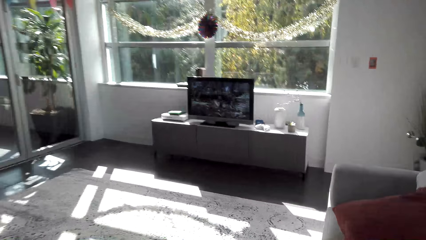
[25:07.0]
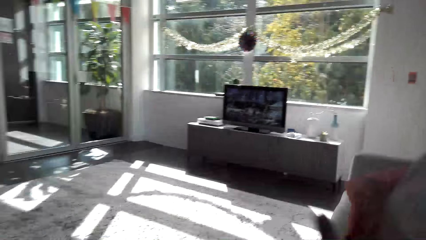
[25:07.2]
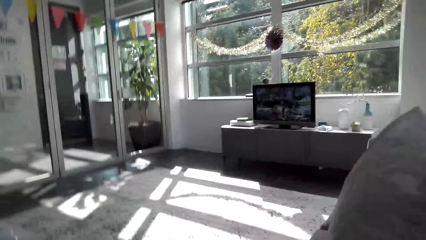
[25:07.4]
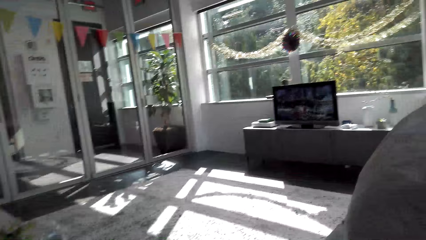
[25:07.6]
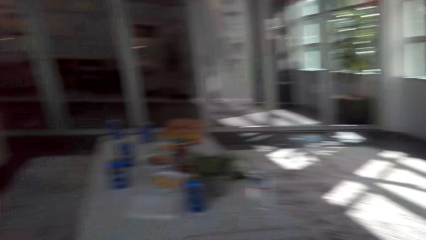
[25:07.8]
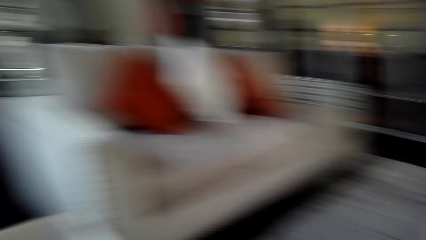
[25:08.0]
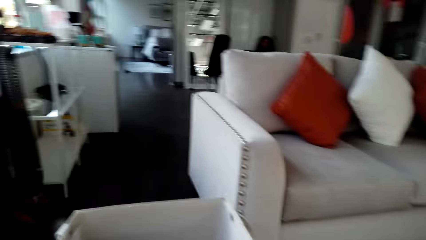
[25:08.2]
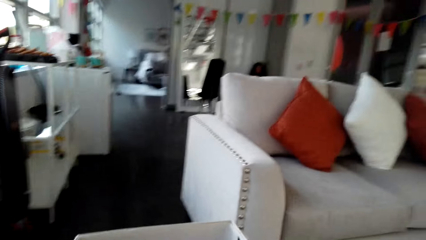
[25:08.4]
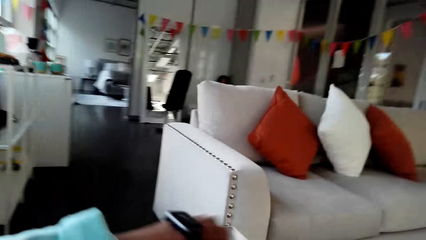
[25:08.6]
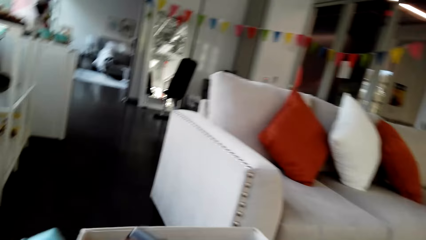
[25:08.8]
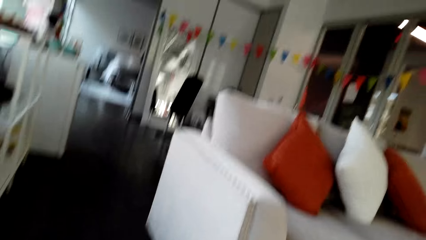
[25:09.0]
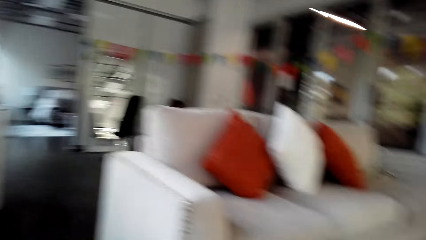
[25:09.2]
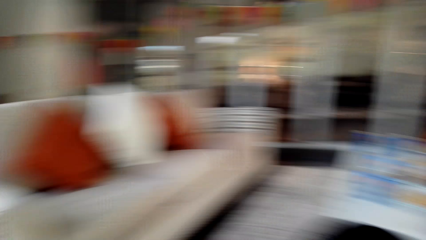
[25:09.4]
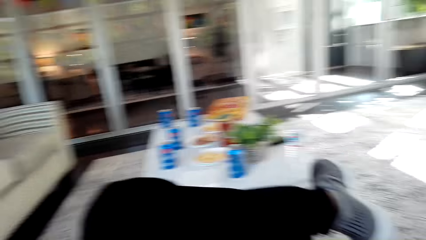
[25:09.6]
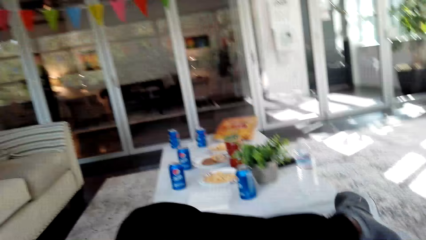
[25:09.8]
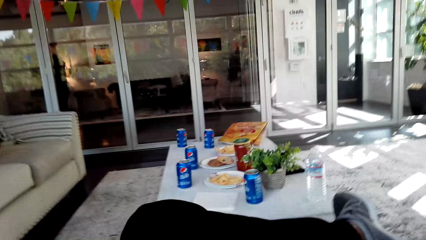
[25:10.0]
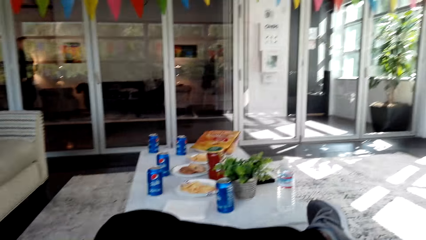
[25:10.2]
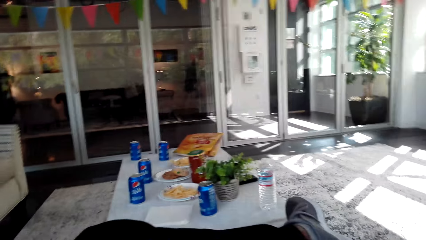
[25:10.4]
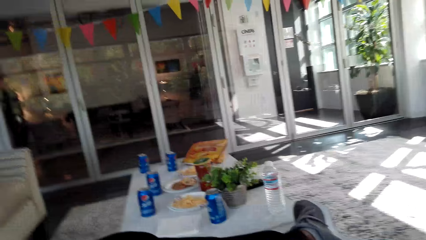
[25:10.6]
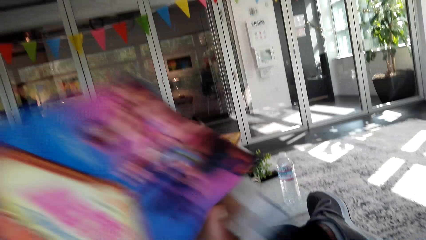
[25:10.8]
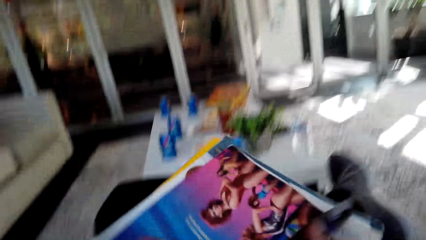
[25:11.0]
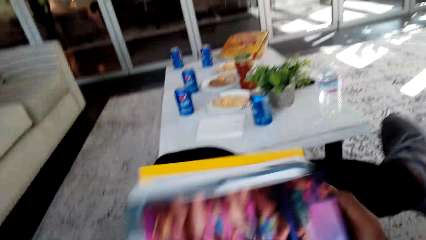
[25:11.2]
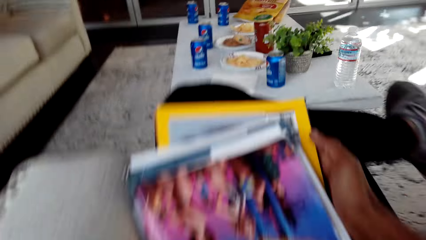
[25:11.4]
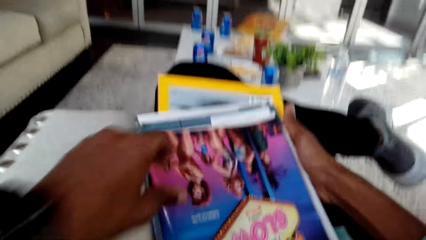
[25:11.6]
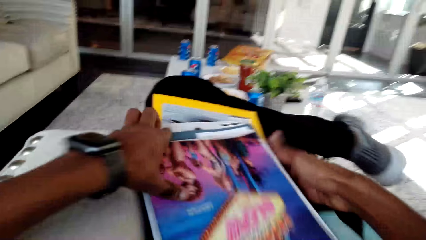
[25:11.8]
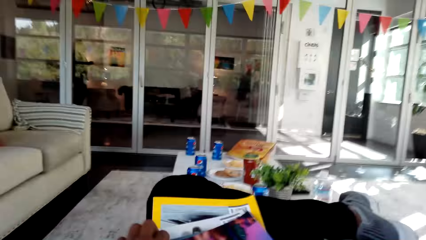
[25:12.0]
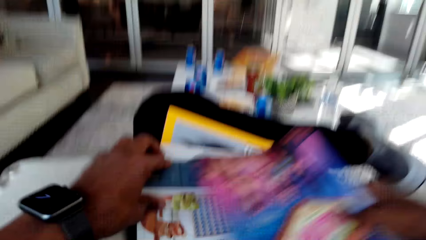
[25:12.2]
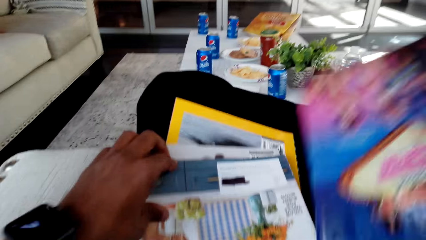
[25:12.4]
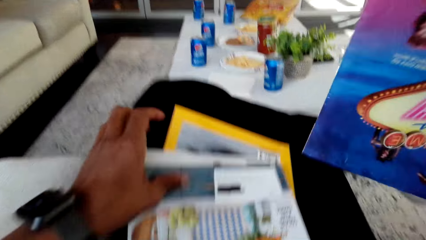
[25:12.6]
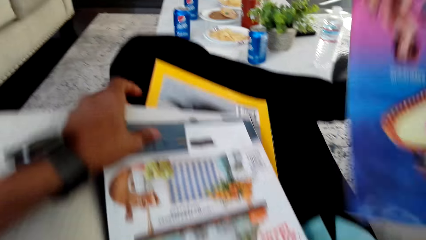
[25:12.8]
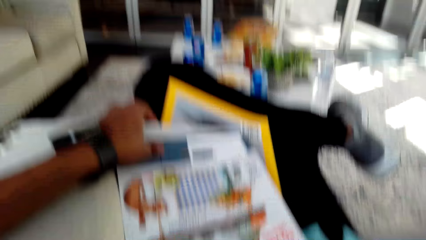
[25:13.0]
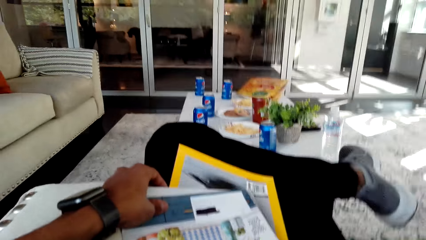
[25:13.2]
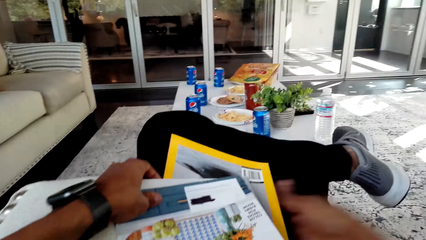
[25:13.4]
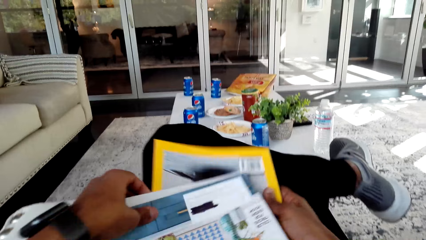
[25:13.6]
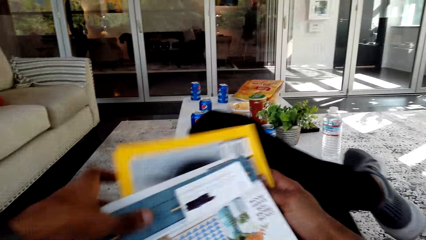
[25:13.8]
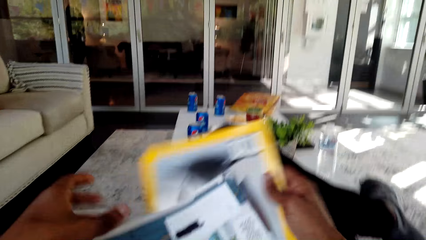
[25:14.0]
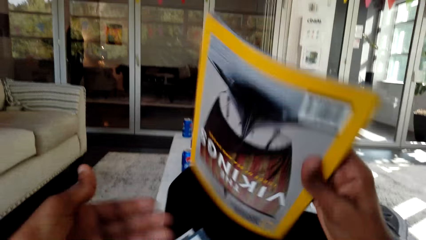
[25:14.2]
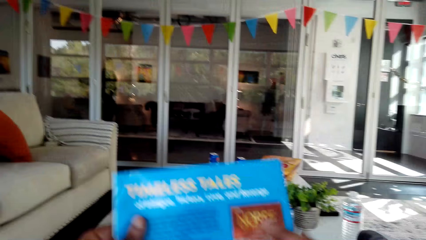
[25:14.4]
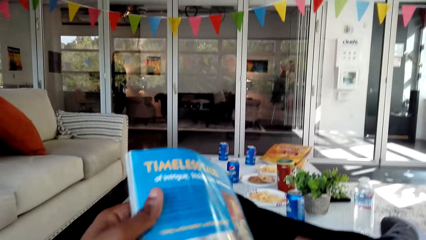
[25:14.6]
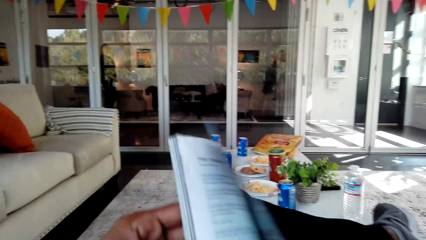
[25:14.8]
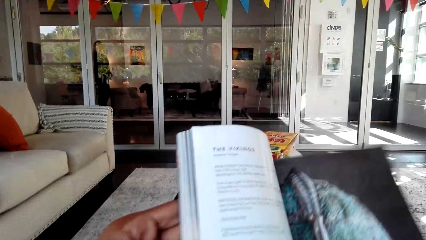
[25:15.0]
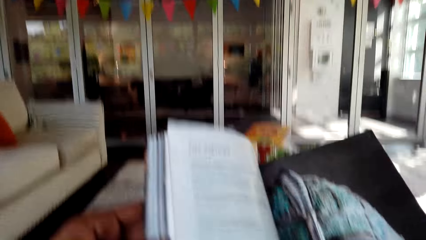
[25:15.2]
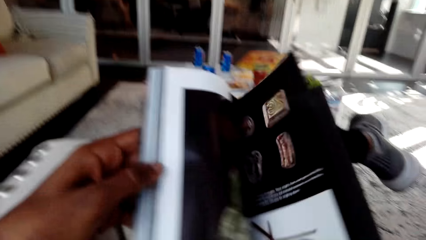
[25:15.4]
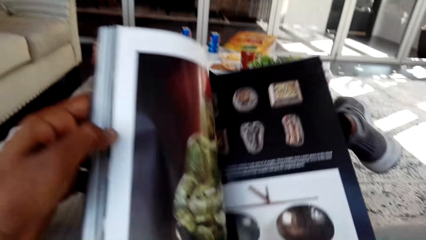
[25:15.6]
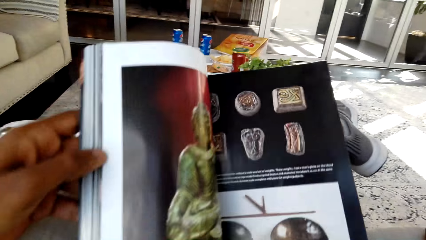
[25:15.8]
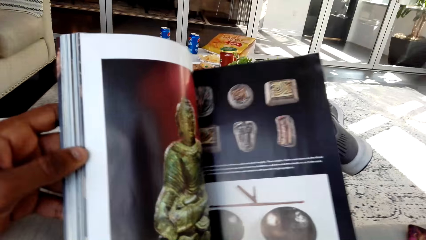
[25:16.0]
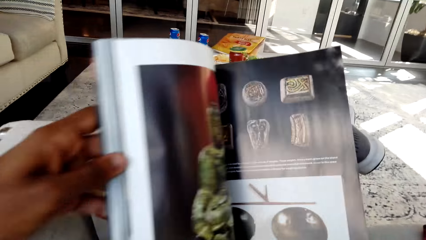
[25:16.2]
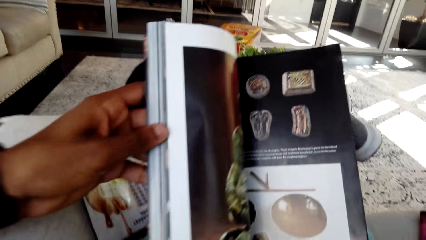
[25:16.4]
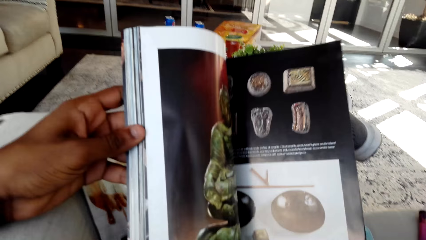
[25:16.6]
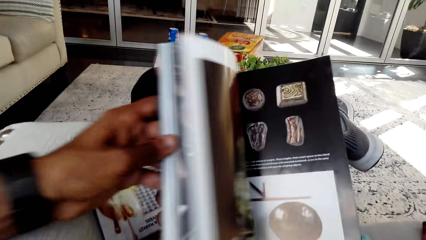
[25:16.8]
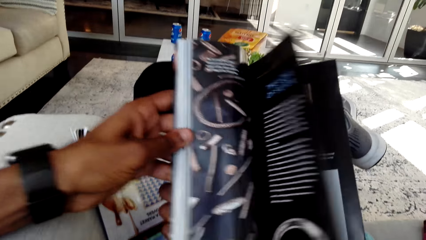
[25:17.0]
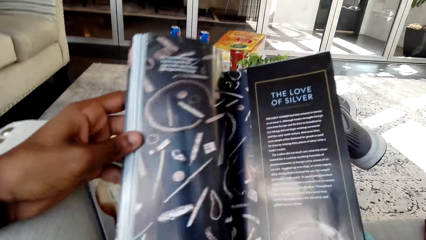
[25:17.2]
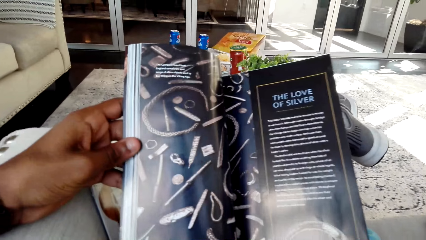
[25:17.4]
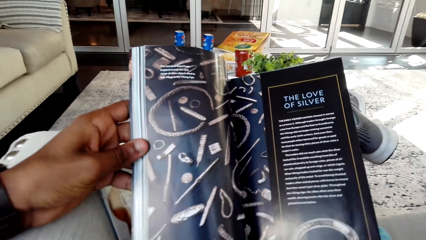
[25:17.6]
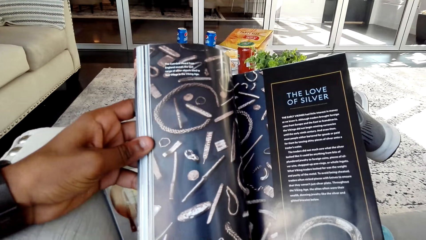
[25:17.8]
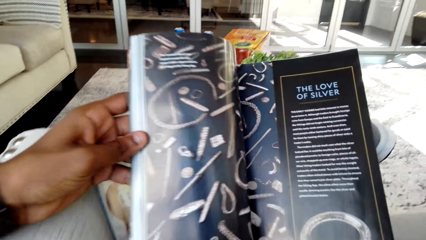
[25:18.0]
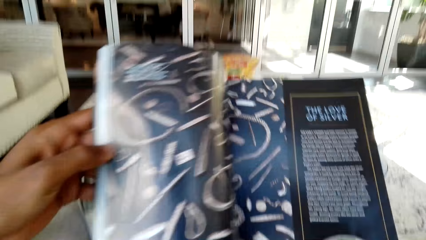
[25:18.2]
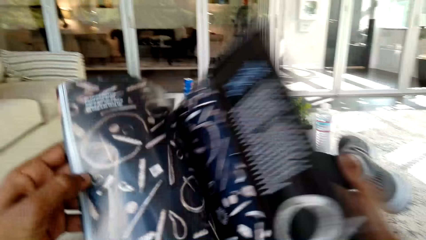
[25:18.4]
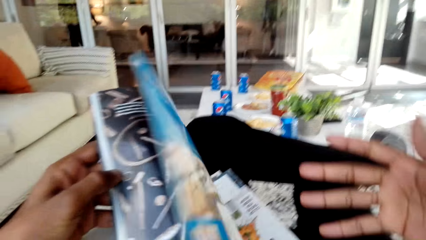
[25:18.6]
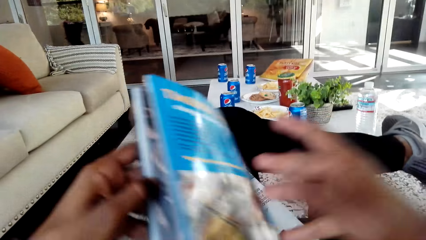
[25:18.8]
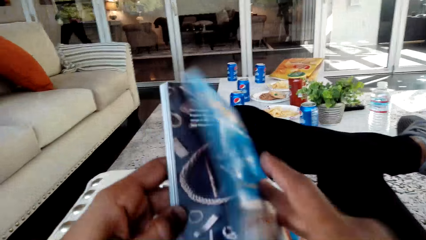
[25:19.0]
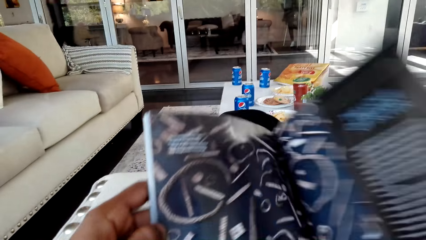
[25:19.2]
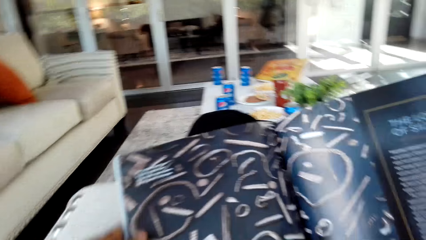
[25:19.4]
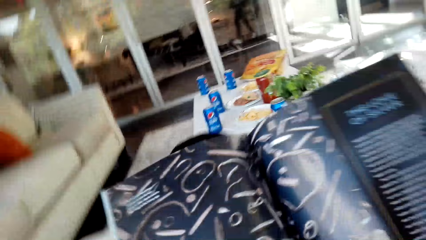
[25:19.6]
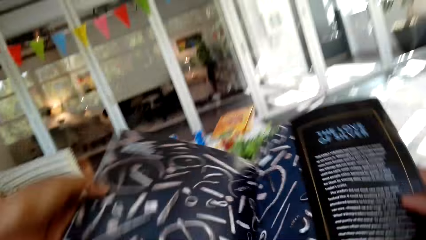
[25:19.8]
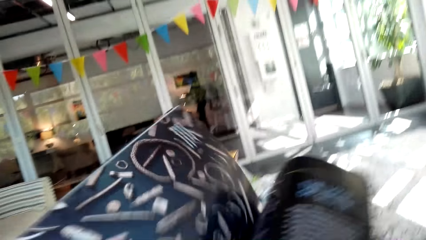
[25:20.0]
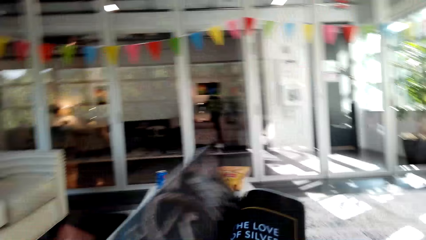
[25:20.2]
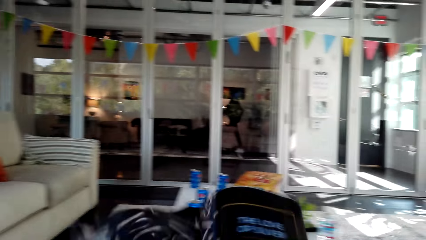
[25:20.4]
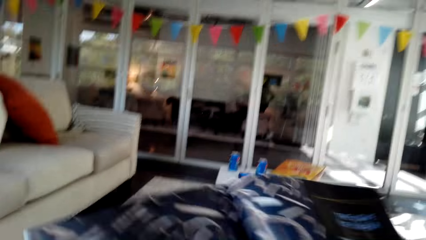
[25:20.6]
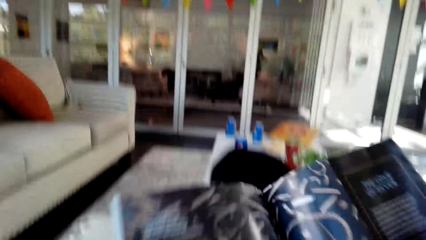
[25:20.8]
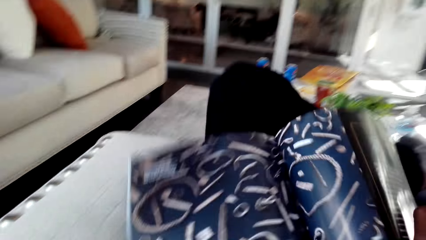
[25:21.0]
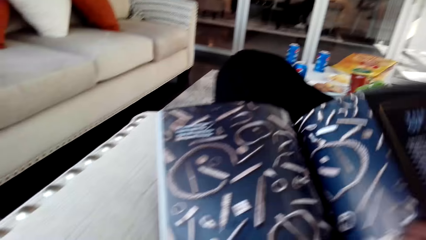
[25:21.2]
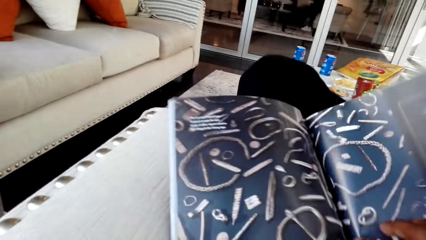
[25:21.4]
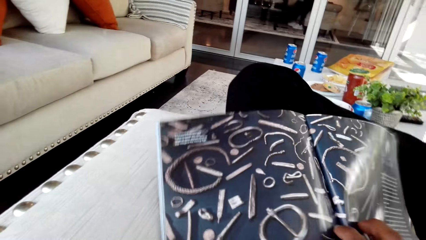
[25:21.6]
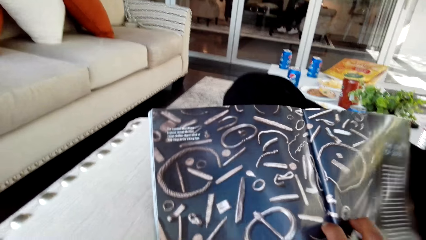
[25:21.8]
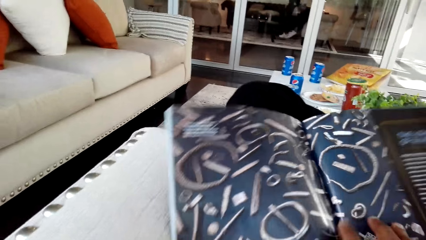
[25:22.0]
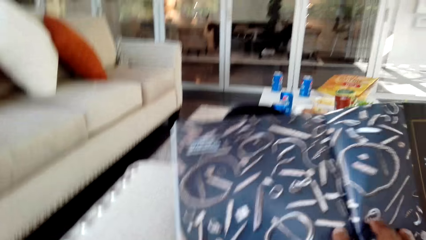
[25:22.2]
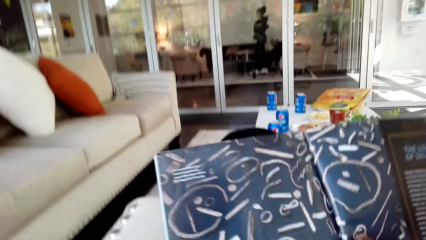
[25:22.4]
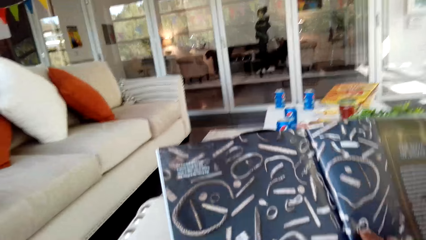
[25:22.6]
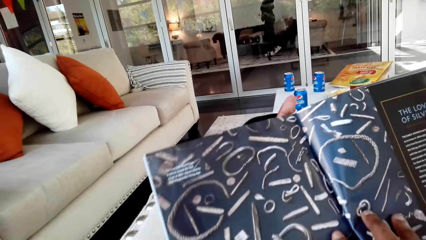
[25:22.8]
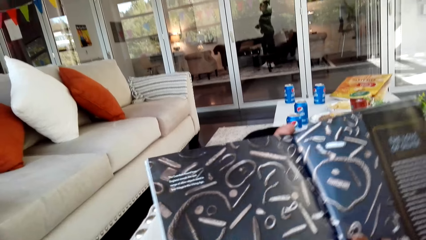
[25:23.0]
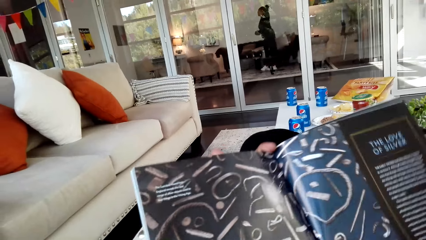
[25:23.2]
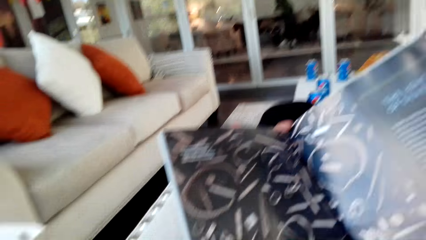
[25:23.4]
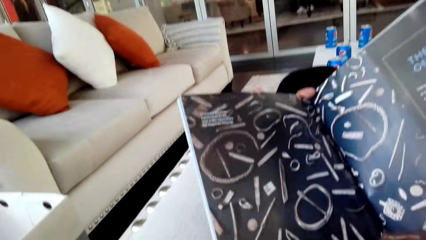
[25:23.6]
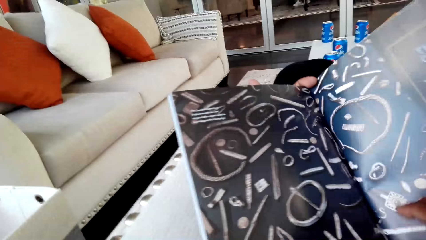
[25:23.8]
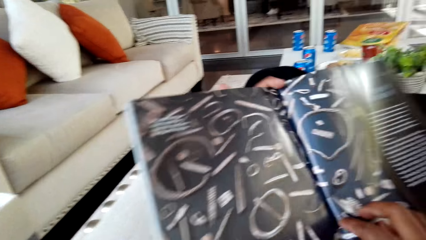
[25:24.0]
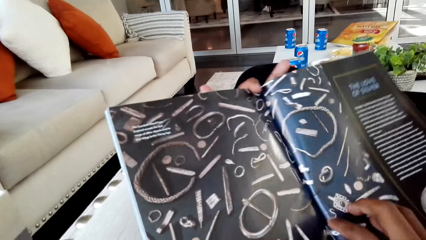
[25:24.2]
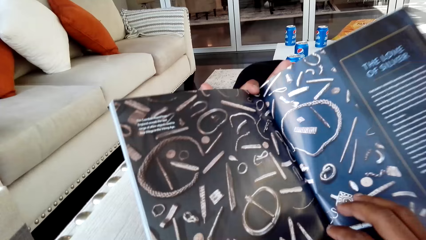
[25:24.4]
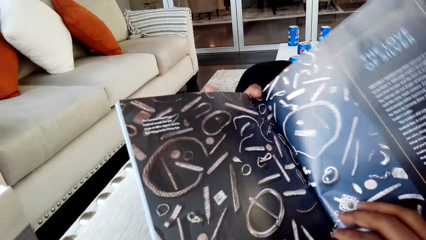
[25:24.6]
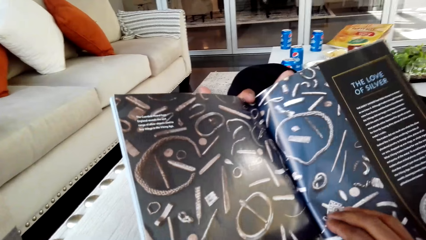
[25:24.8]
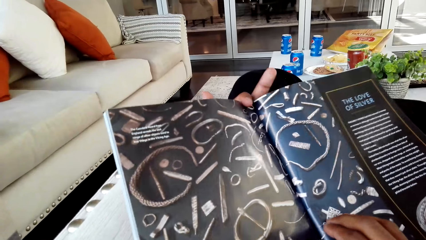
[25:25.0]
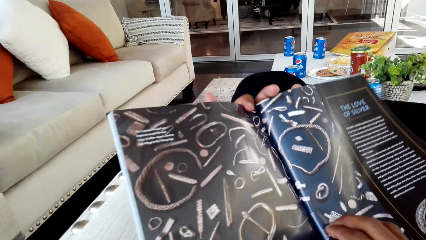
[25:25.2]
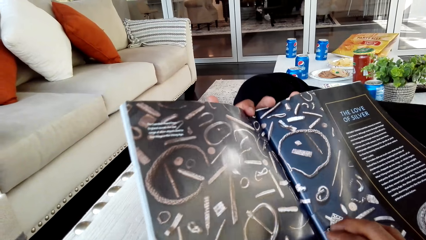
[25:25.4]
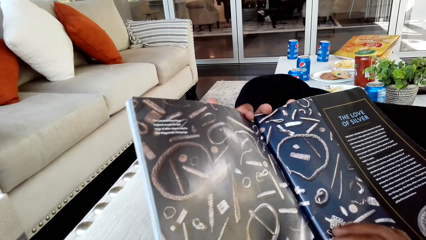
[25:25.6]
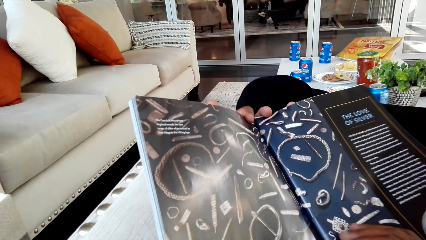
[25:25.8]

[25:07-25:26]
The camera wearer picks up the magazine. They open the magazine. They look at the magazine.
